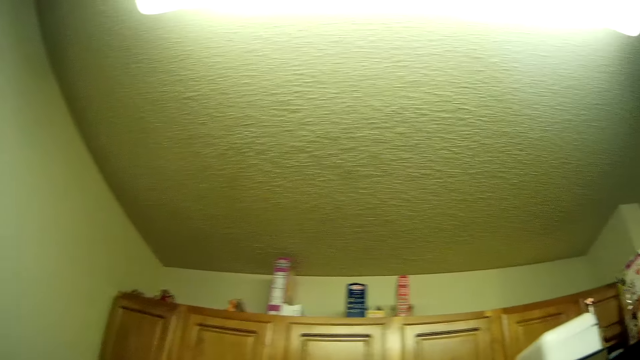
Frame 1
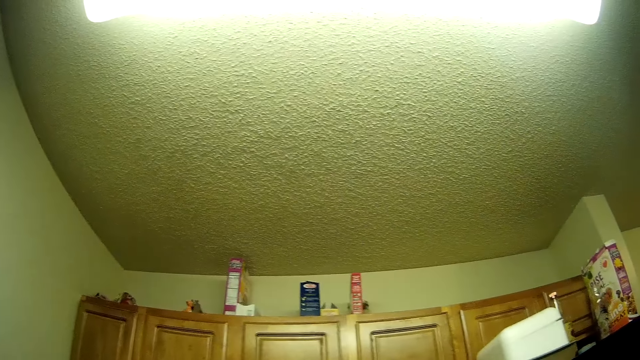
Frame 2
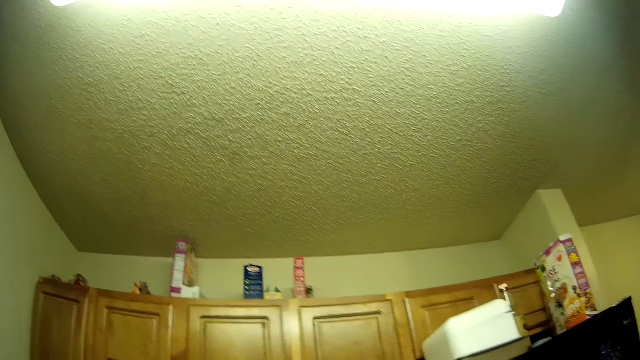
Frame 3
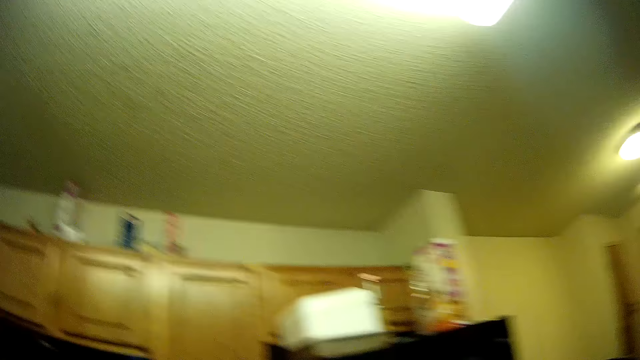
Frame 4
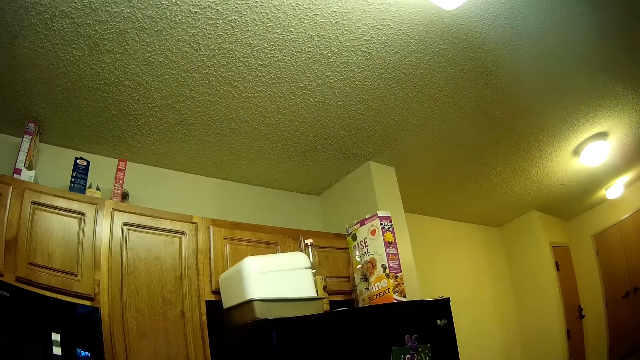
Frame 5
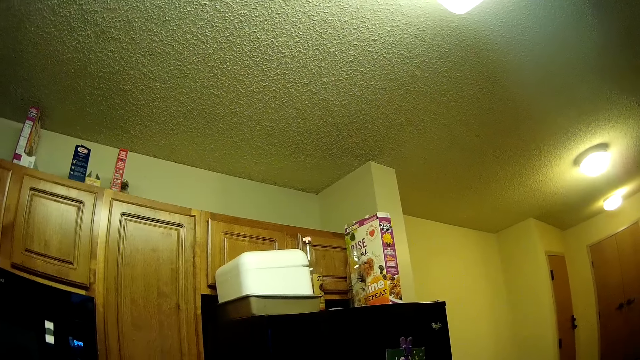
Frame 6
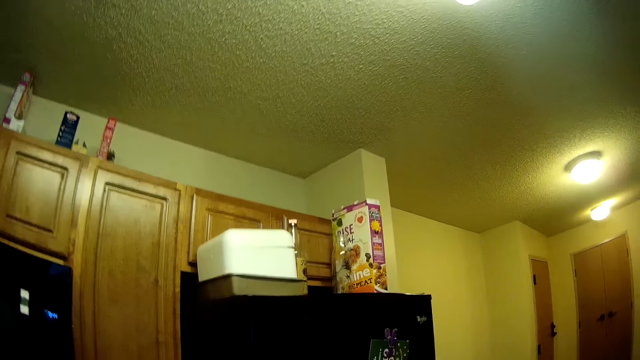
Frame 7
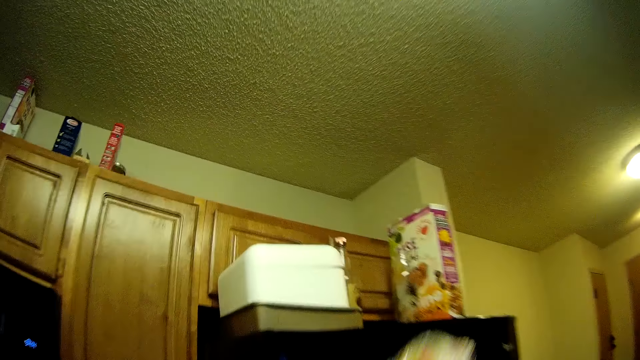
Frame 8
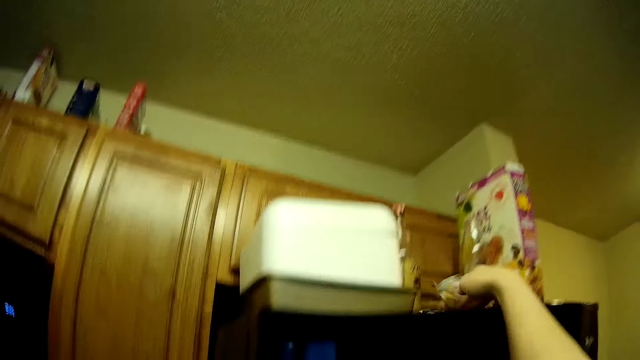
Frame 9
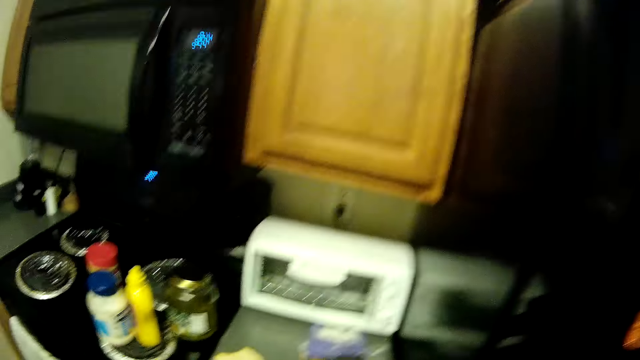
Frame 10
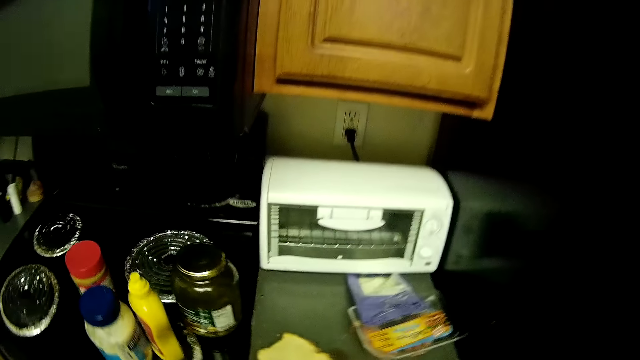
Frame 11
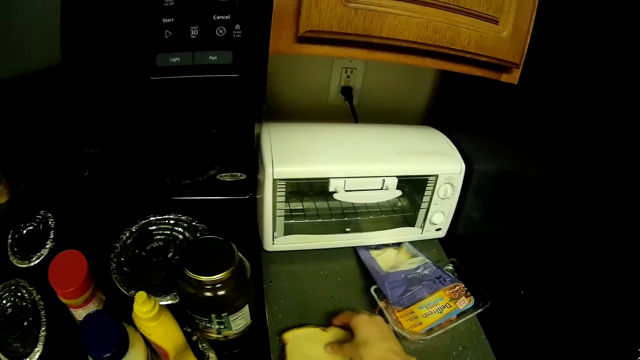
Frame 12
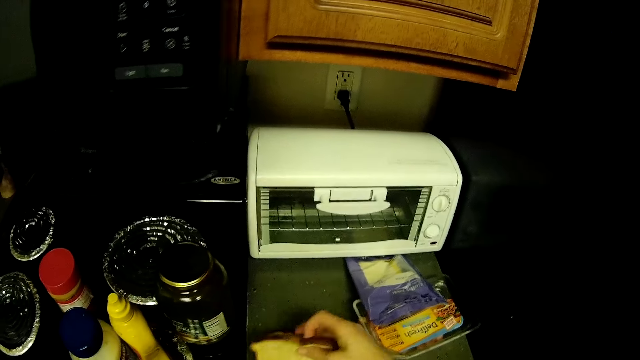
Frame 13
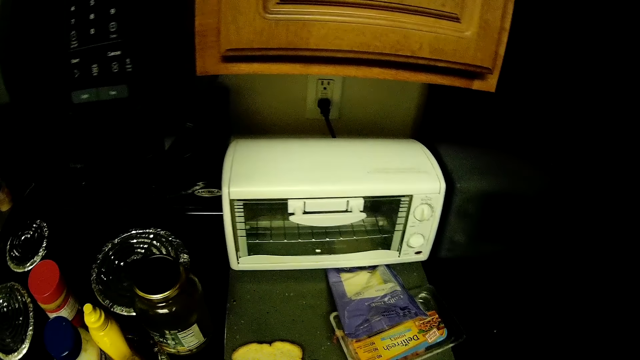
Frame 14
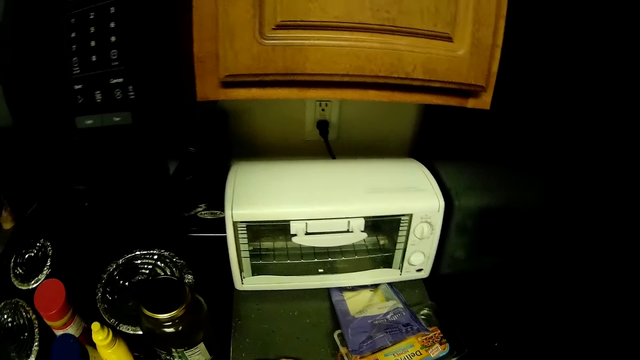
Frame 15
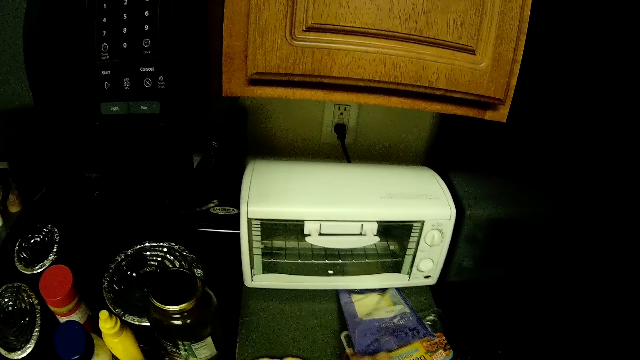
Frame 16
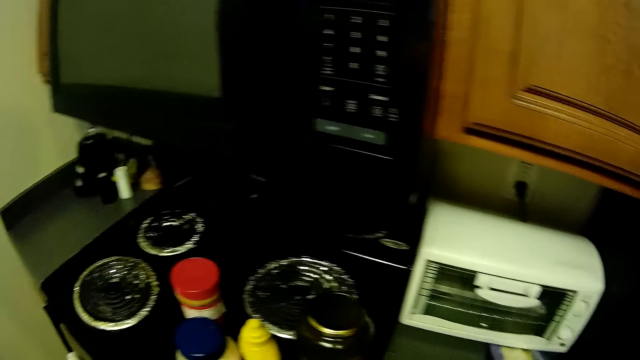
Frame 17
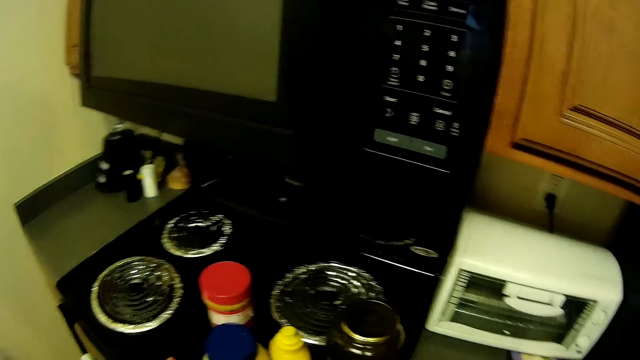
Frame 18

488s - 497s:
The camera wearer looks around the room. They put the remaining bread in the nylon on the refrigerator. They pick a slice of bread from the kitchen slab.

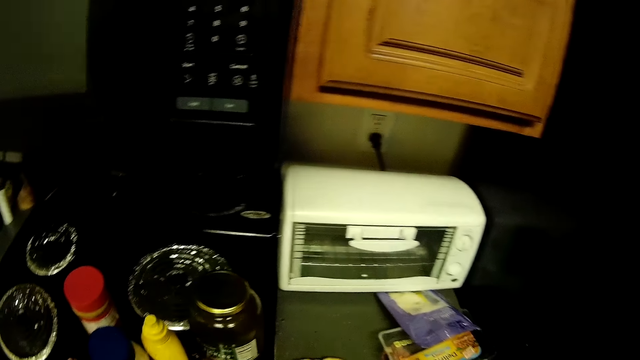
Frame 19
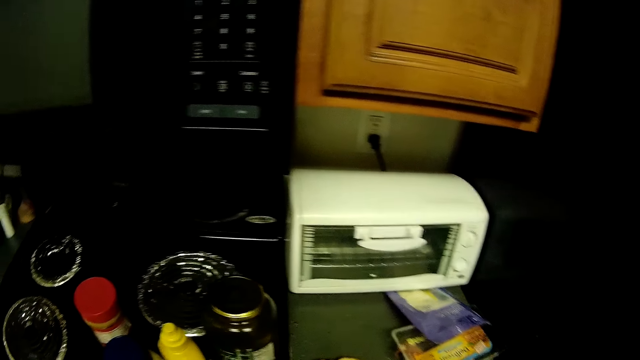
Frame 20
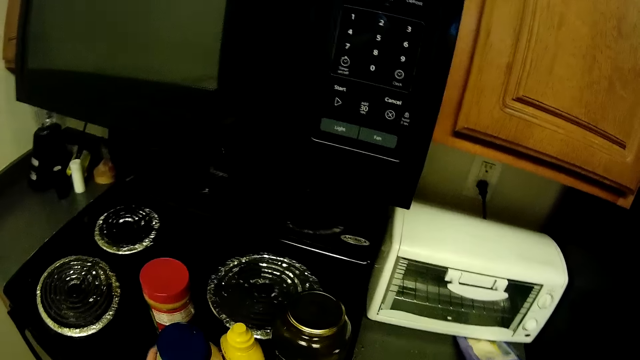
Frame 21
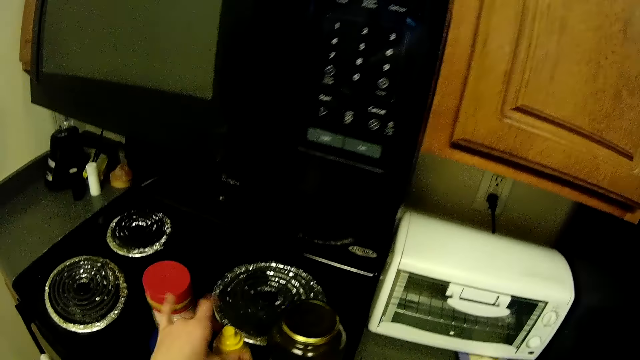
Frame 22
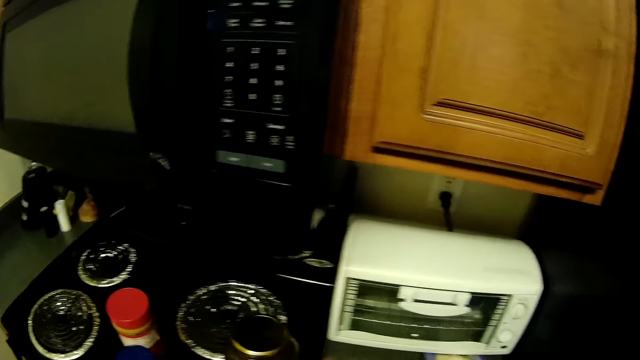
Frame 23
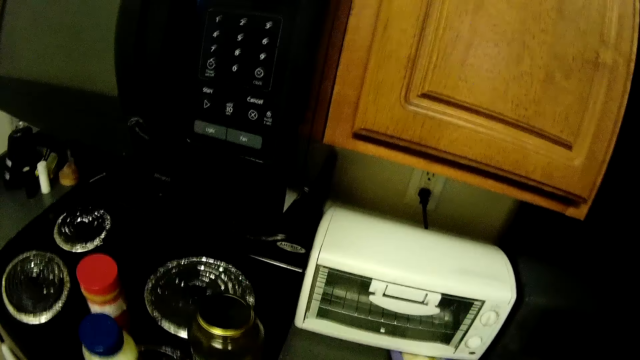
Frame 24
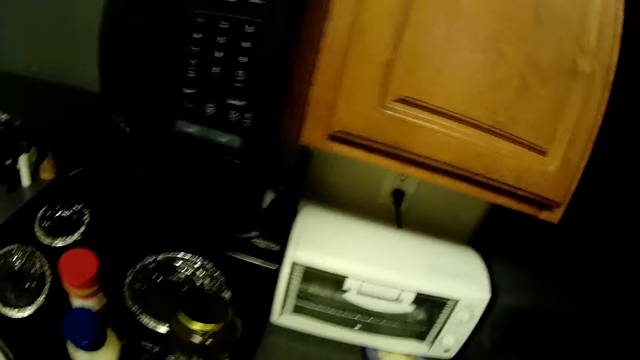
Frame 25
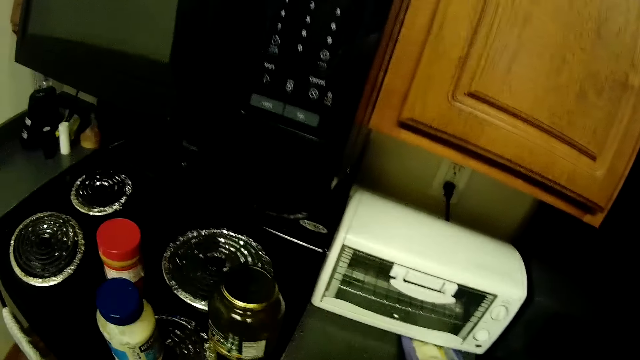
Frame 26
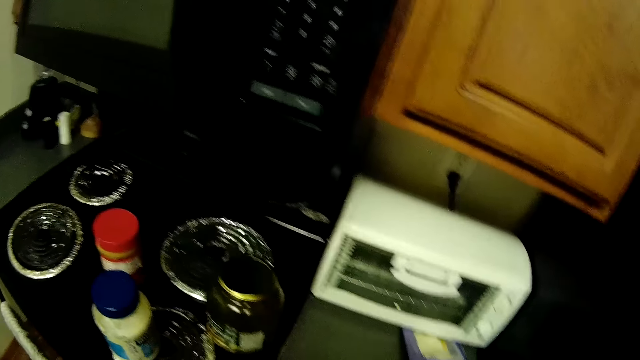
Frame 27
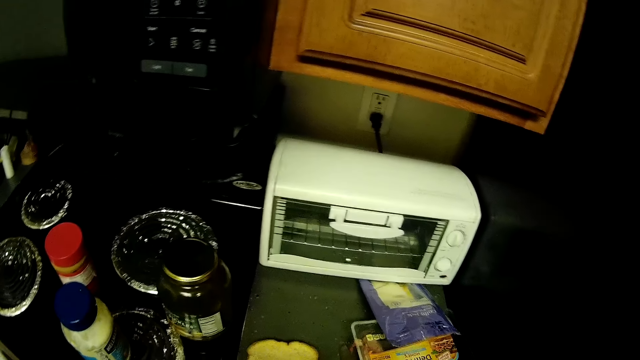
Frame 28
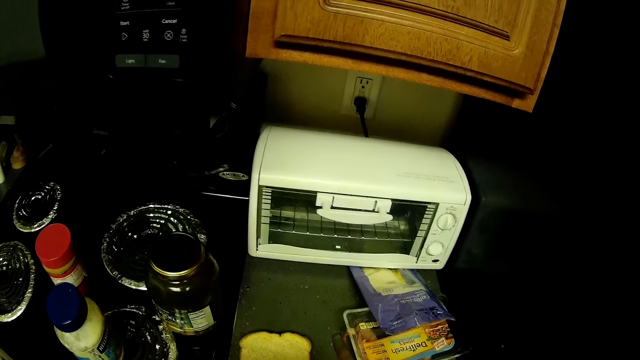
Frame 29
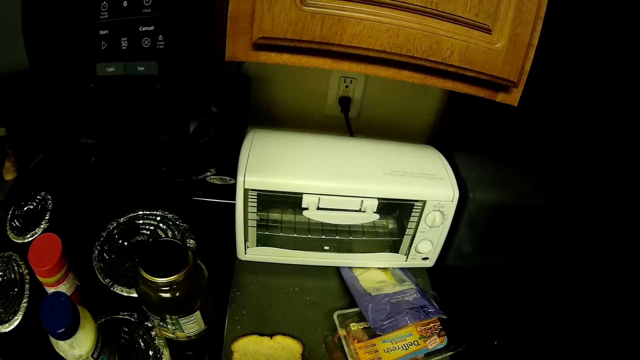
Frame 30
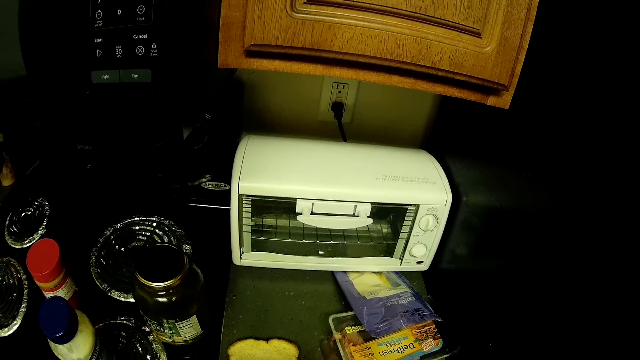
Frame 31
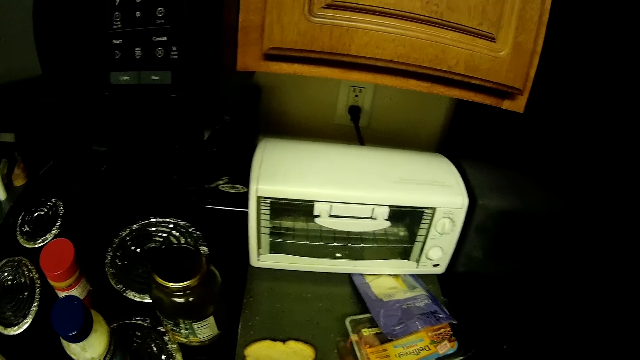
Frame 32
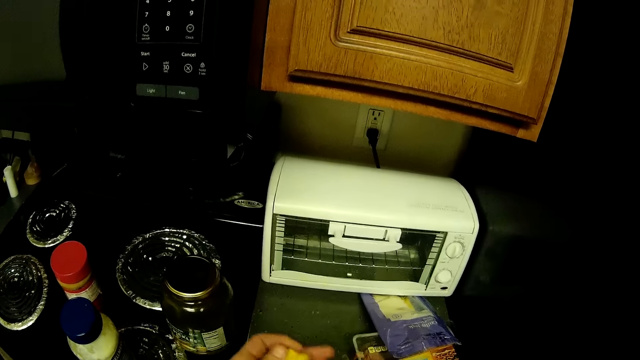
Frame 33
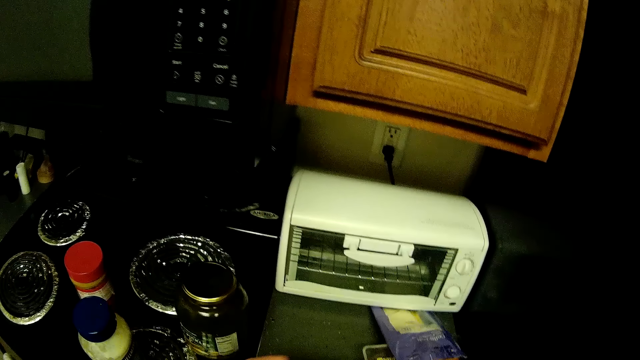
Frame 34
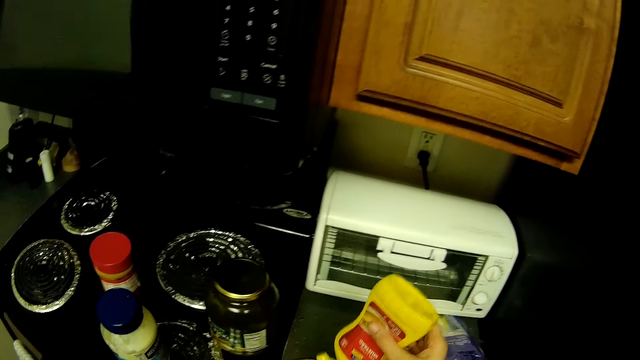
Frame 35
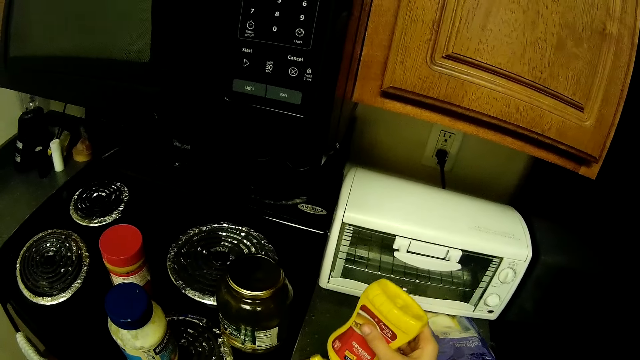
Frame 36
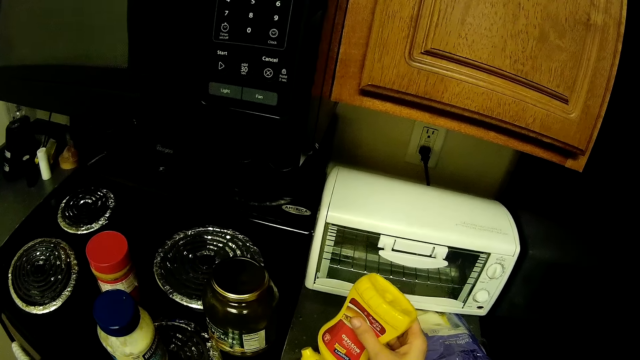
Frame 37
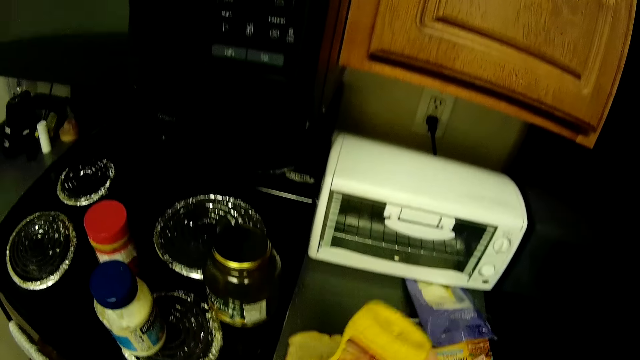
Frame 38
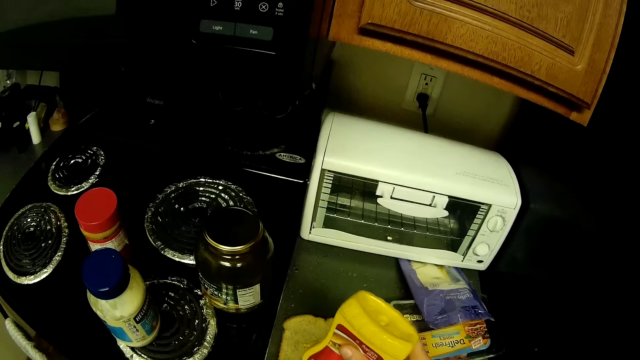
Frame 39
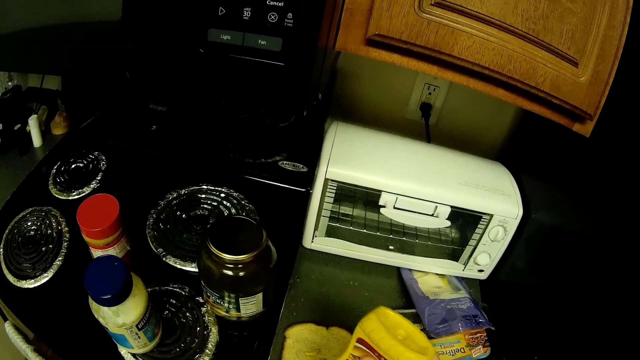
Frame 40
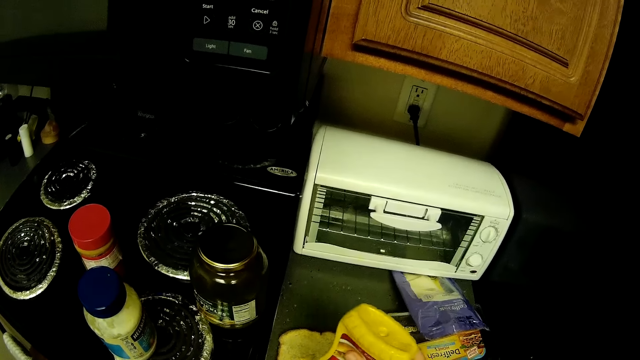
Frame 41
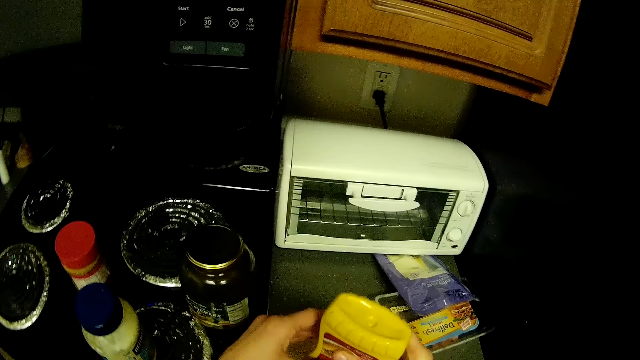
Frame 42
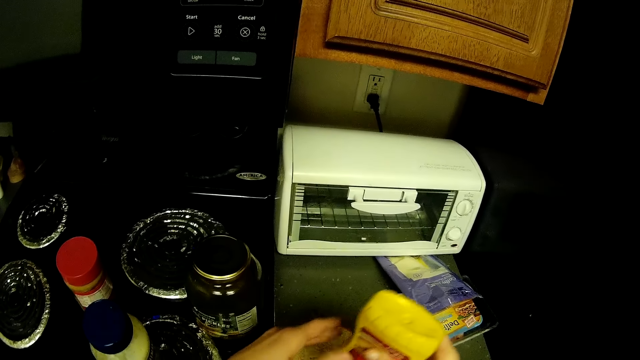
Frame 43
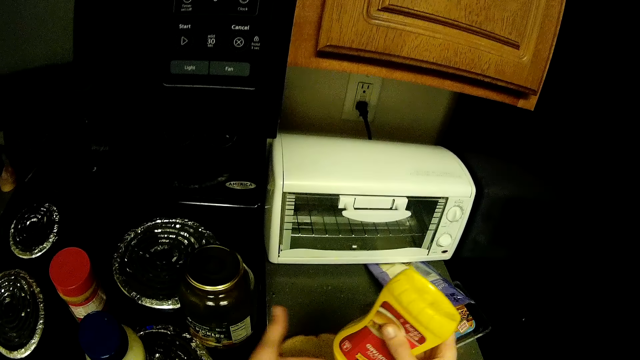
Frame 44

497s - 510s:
The camera wearer looks around. They pick a mustard bottle from the kitchen slab. They shake the mustard bottle. They pour the mustard on the bread. They apply something on the piece of bread.
